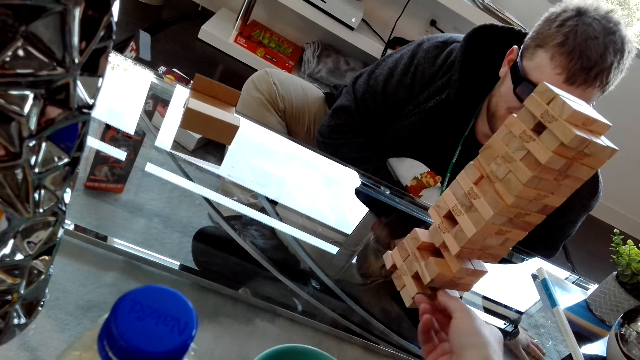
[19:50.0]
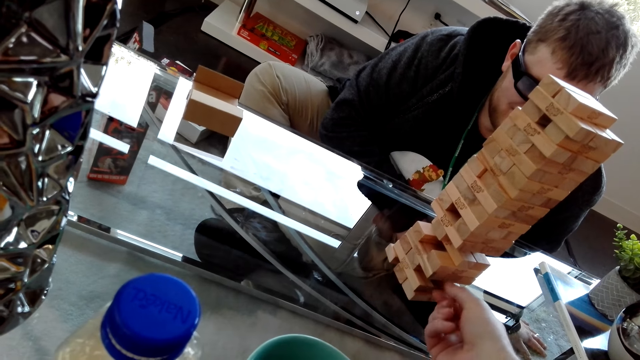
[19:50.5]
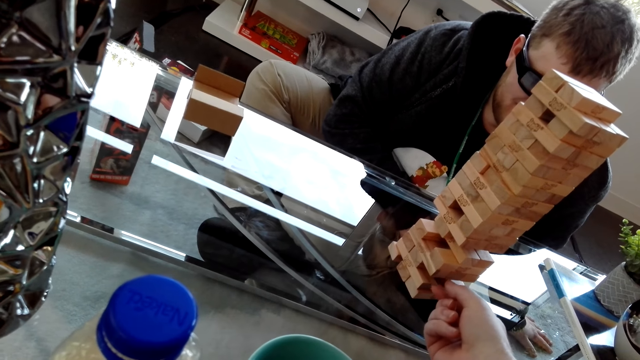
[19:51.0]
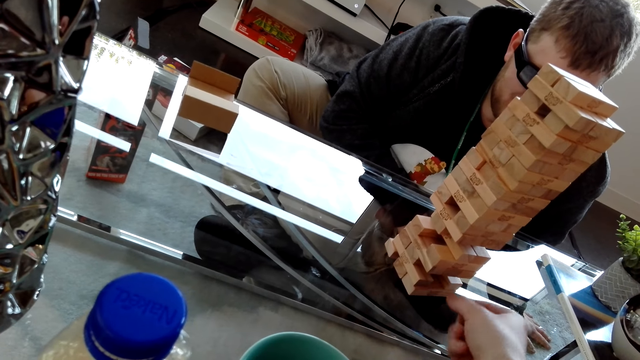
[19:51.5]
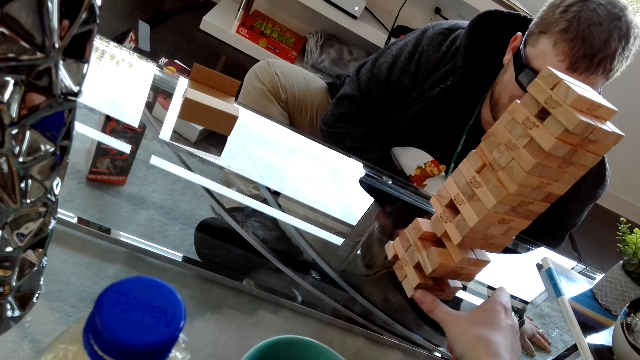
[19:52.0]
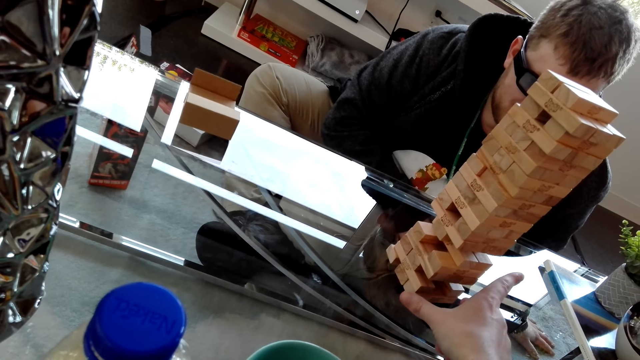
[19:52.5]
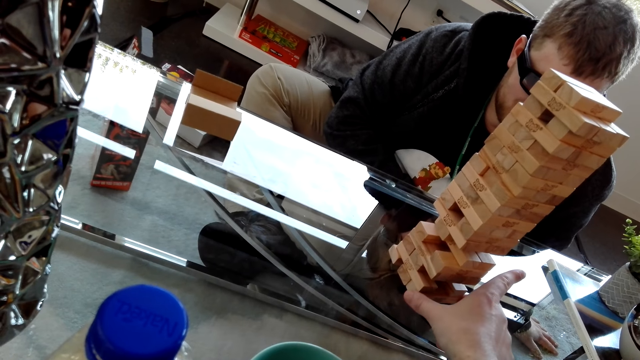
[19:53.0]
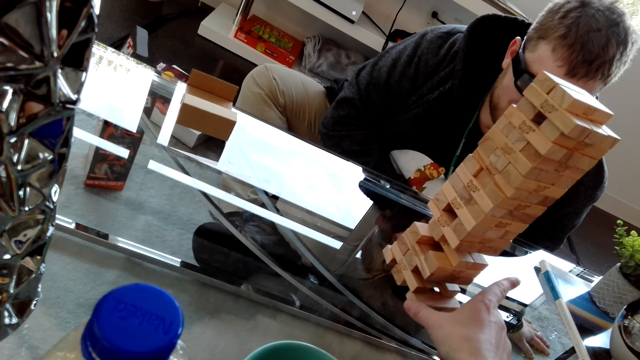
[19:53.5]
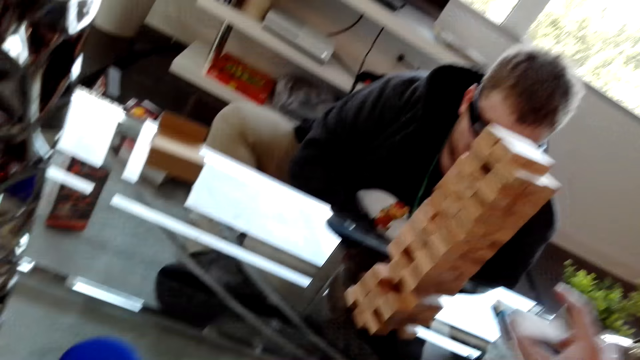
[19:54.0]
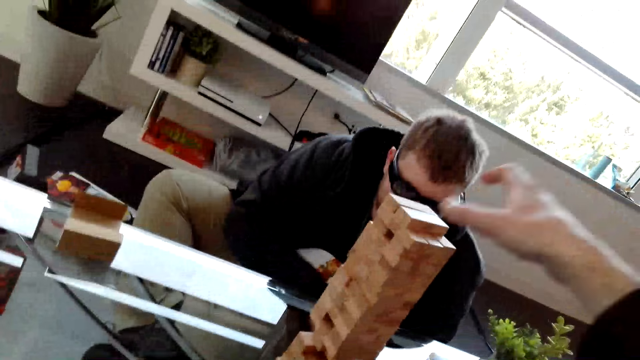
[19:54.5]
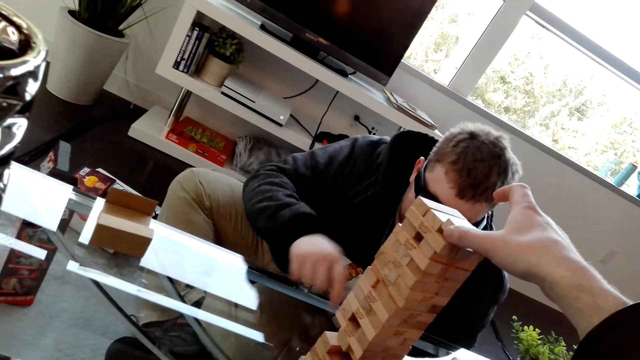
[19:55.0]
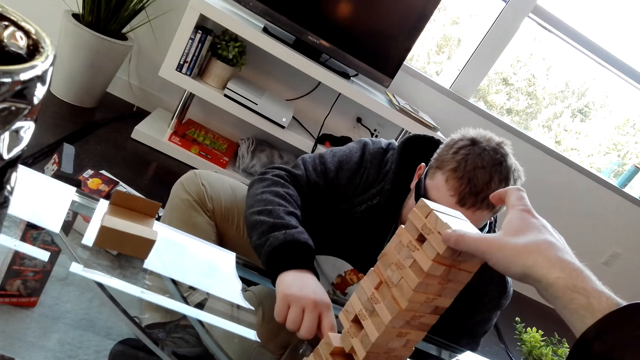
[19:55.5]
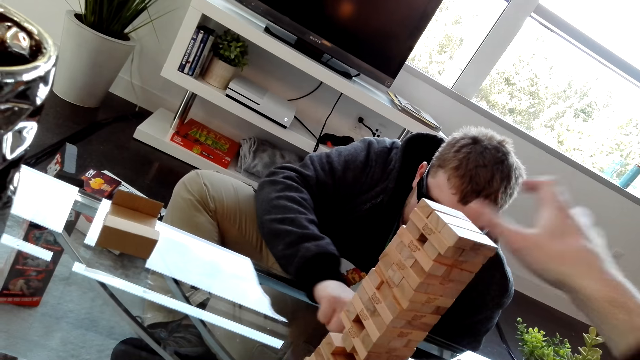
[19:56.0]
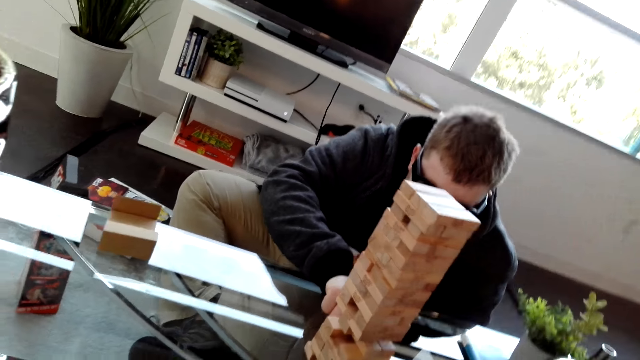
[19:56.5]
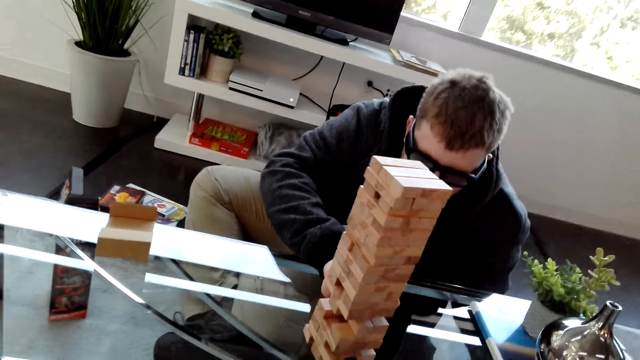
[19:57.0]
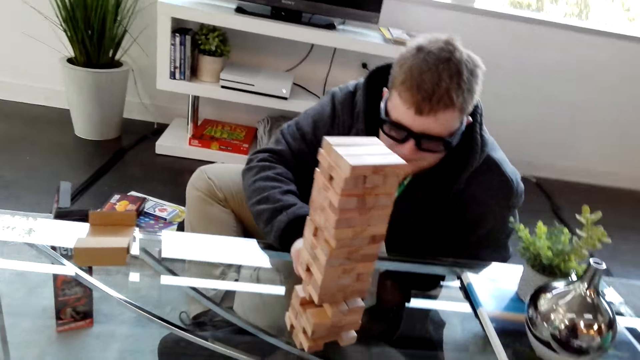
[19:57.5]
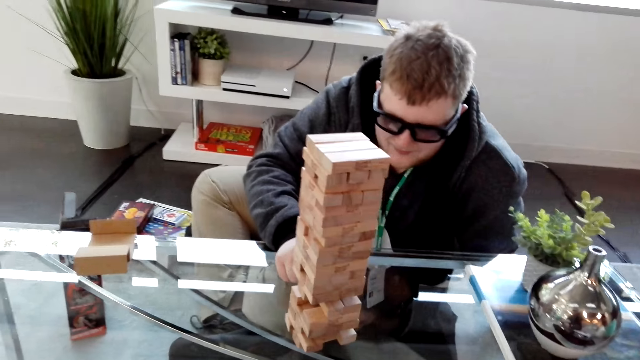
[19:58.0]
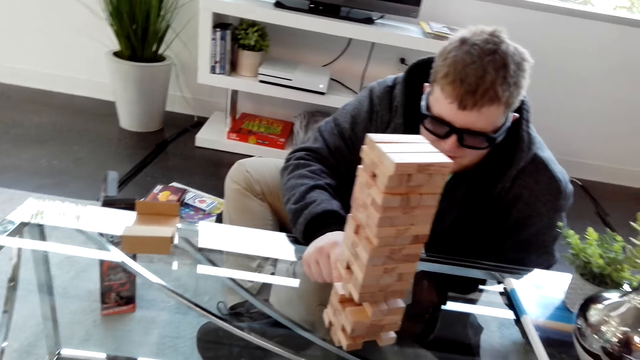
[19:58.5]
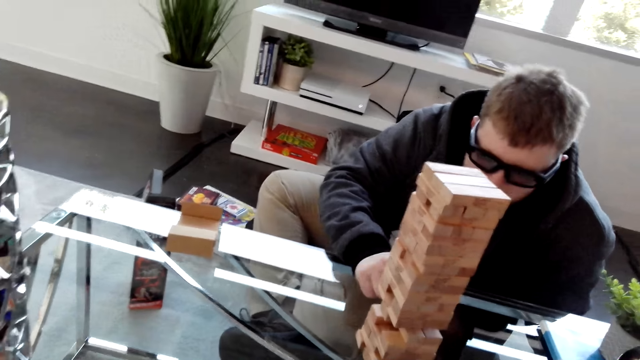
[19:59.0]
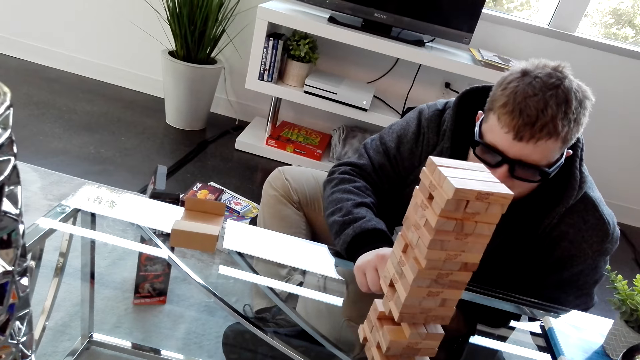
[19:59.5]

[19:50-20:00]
The camera wearer removes a block on the tower. They place the block on top of the tower.

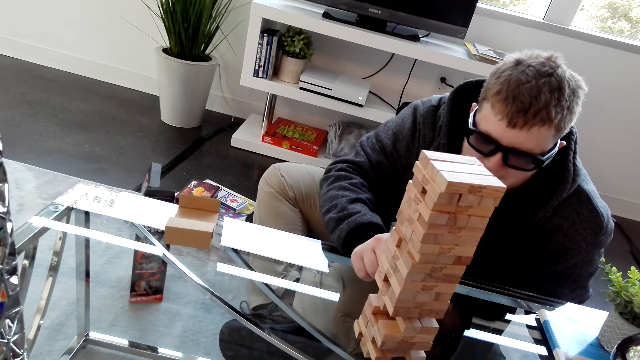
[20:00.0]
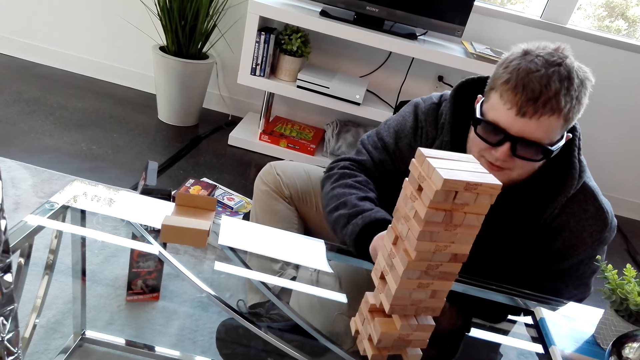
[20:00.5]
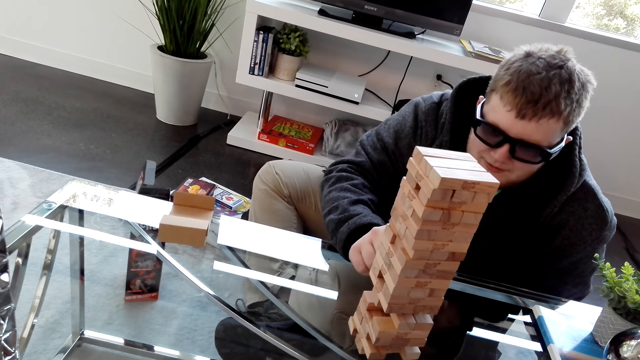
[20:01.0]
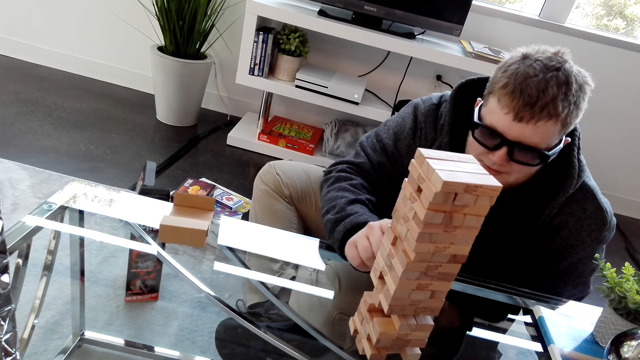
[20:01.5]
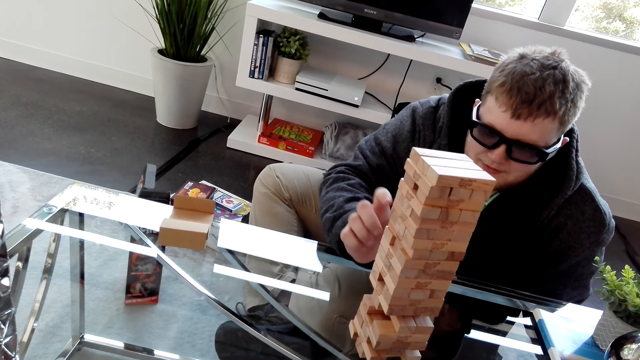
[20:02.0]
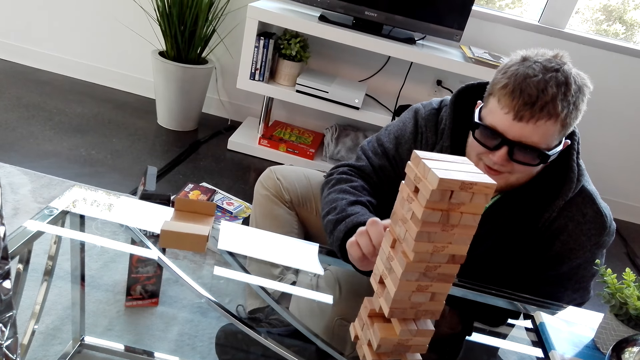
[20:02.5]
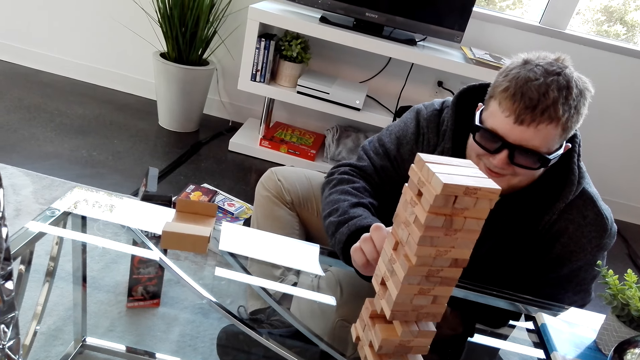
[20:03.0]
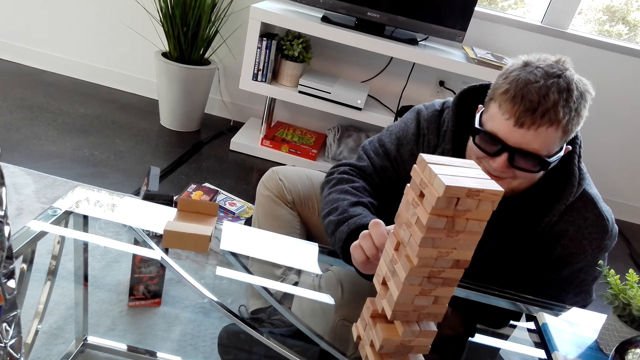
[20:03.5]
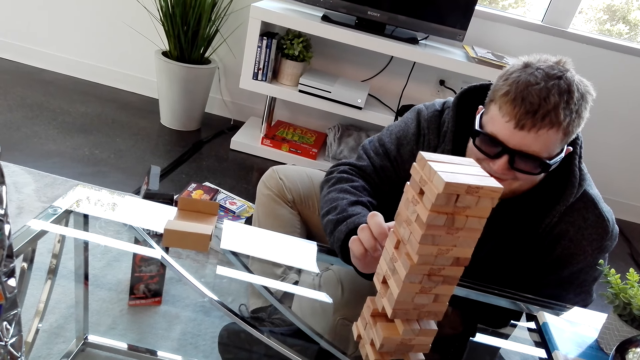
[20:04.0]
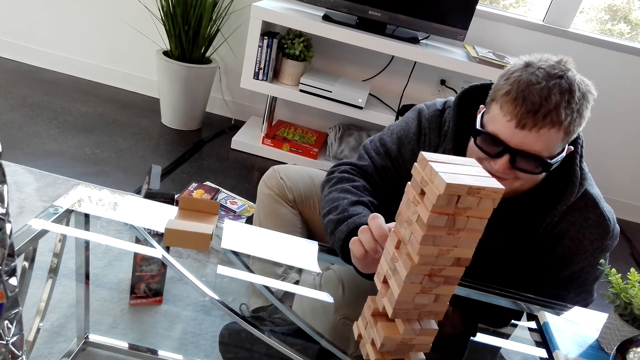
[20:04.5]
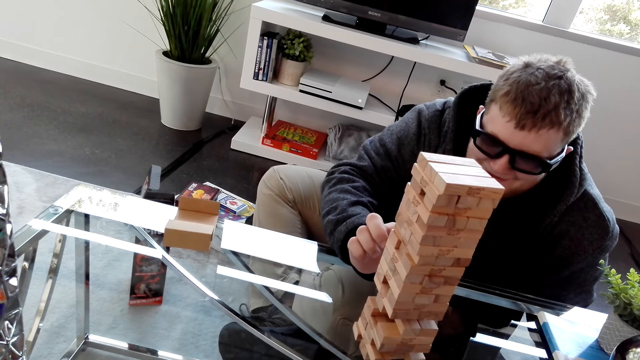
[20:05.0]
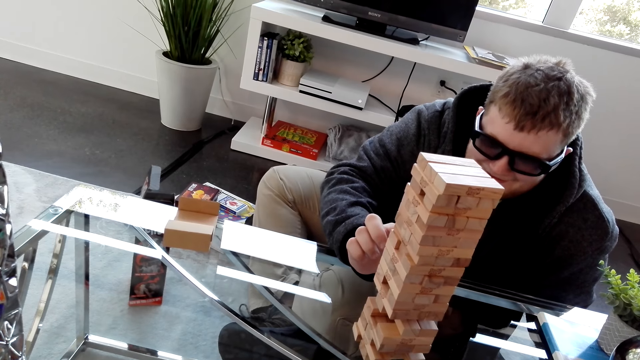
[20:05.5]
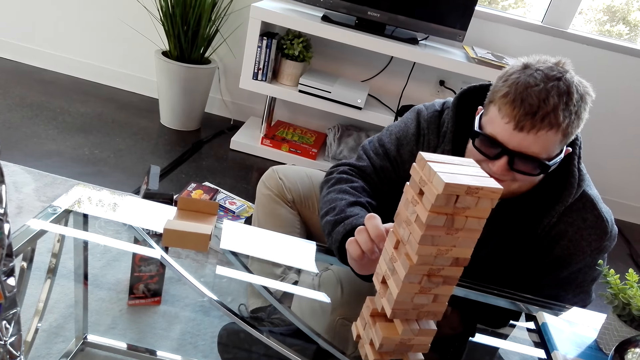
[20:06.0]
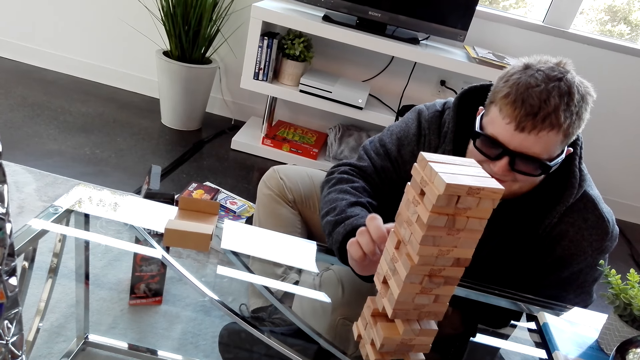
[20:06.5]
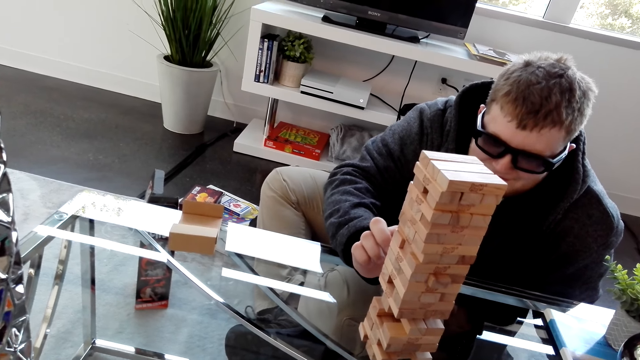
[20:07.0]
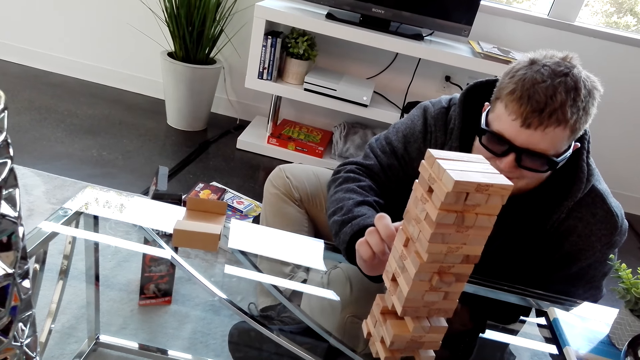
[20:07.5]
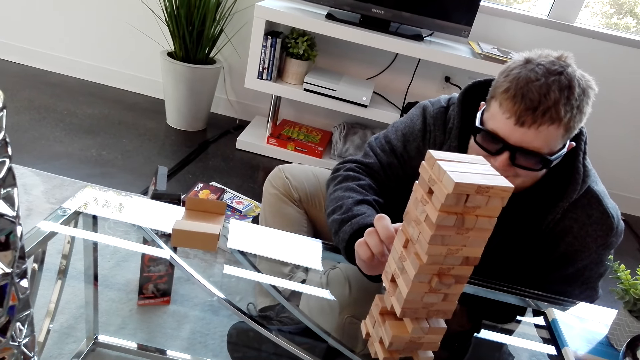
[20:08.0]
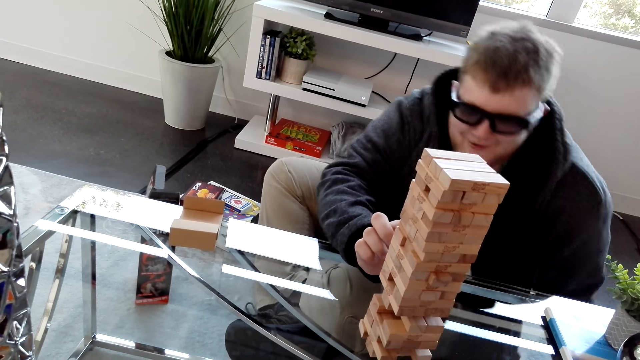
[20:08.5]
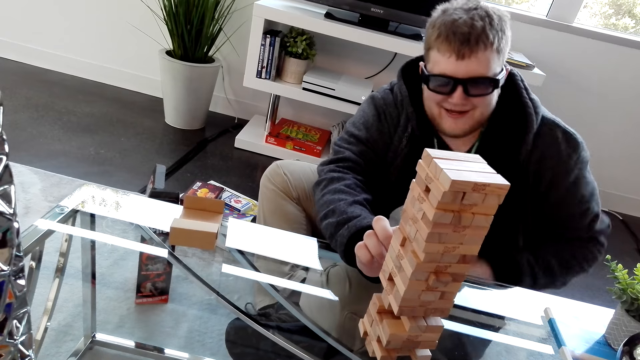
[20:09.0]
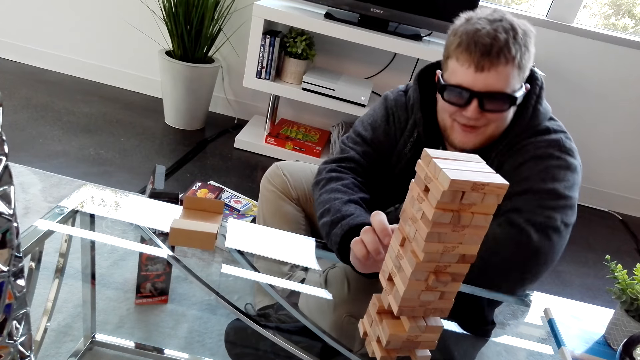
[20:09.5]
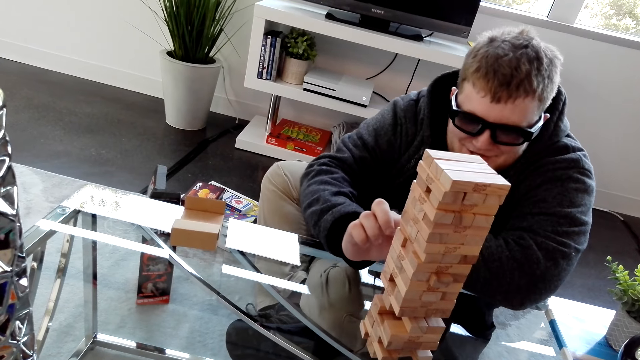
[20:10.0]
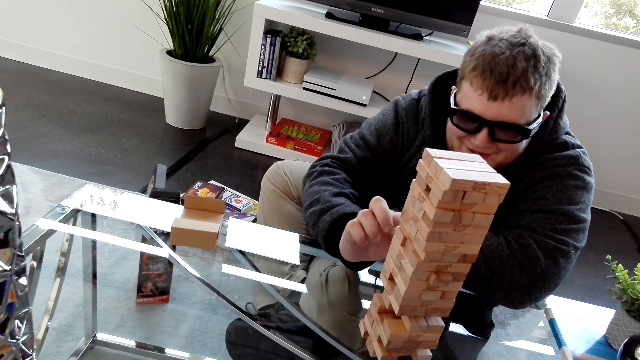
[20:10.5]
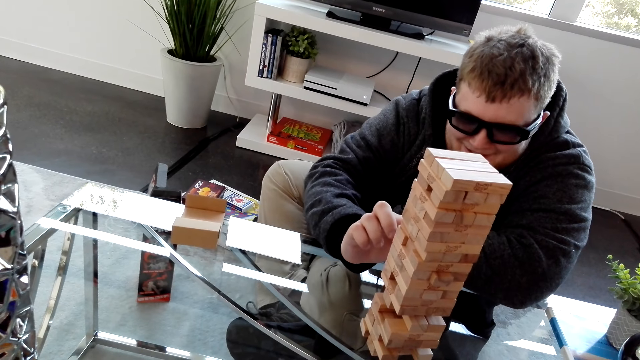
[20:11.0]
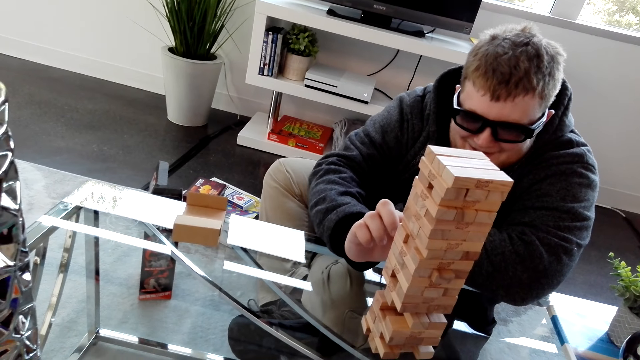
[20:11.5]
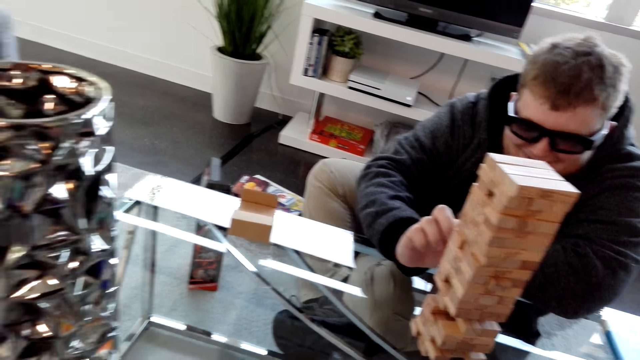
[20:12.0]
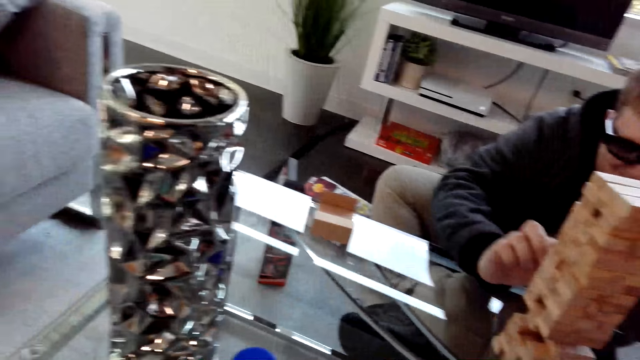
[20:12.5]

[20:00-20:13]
A man removes a block on the tower.
